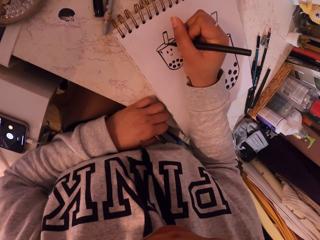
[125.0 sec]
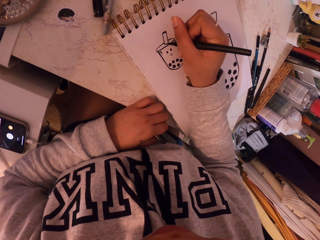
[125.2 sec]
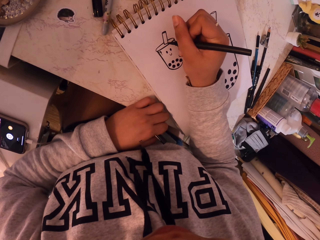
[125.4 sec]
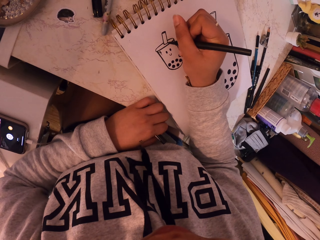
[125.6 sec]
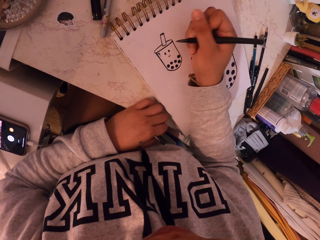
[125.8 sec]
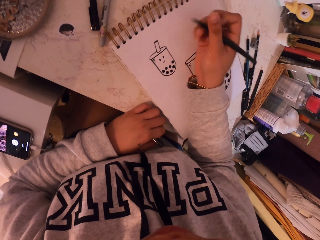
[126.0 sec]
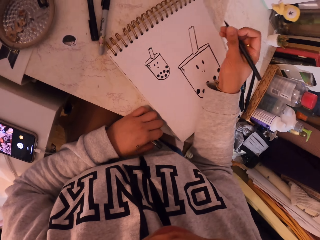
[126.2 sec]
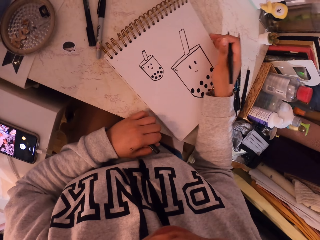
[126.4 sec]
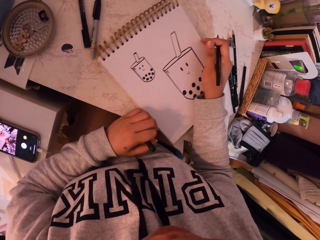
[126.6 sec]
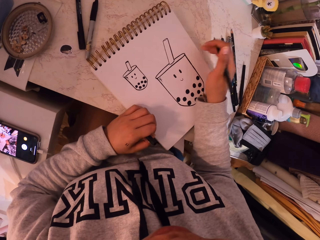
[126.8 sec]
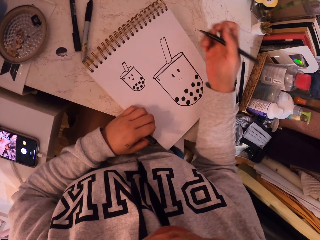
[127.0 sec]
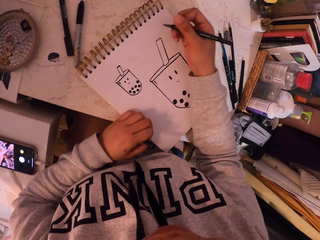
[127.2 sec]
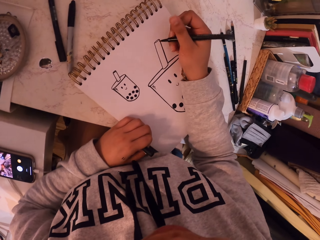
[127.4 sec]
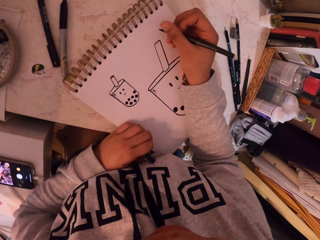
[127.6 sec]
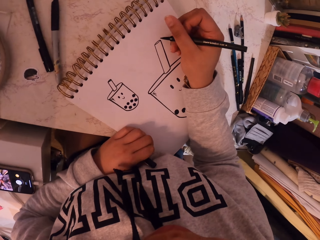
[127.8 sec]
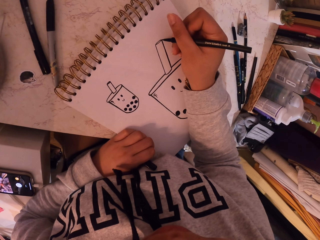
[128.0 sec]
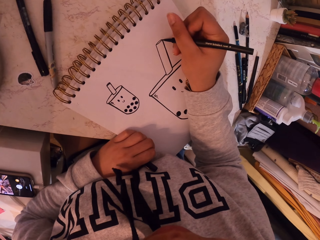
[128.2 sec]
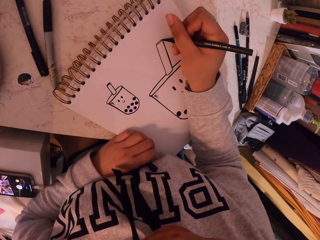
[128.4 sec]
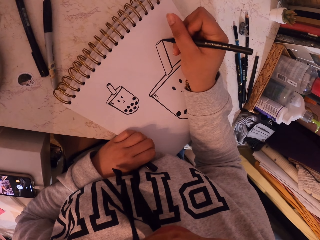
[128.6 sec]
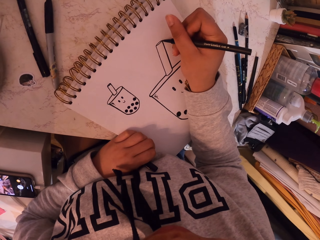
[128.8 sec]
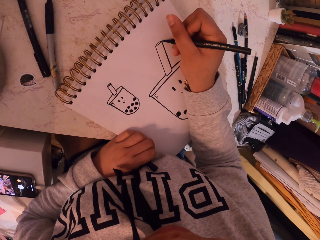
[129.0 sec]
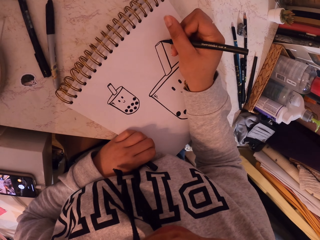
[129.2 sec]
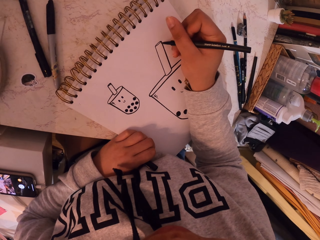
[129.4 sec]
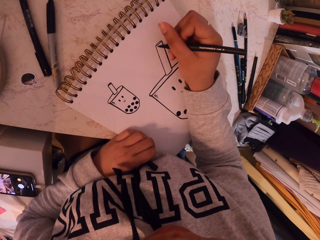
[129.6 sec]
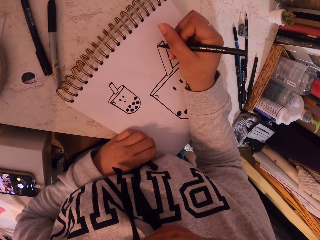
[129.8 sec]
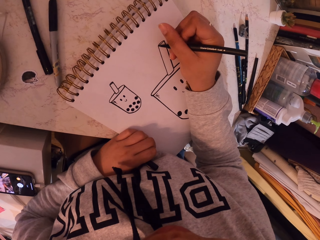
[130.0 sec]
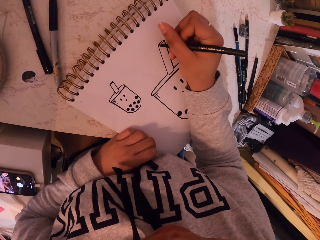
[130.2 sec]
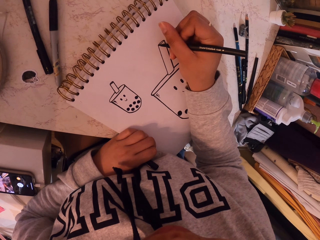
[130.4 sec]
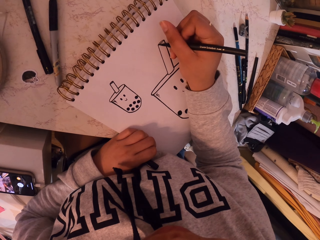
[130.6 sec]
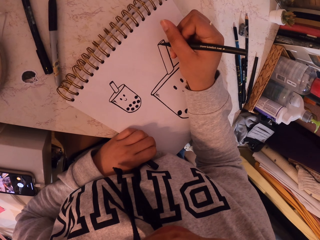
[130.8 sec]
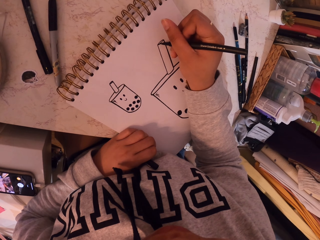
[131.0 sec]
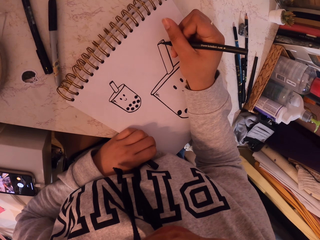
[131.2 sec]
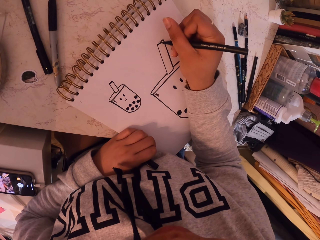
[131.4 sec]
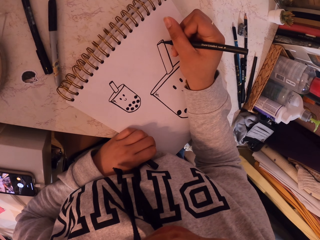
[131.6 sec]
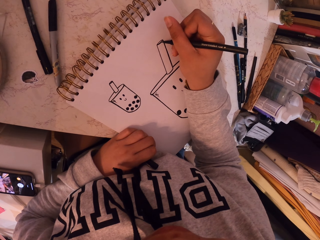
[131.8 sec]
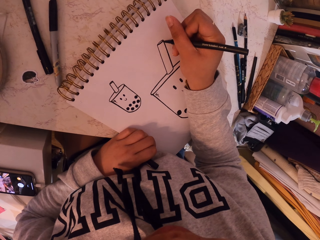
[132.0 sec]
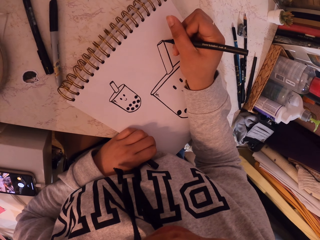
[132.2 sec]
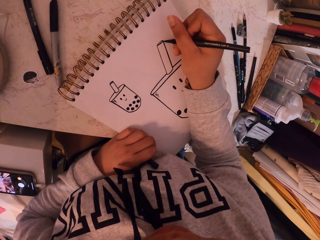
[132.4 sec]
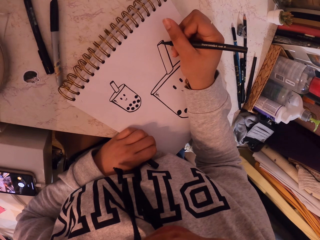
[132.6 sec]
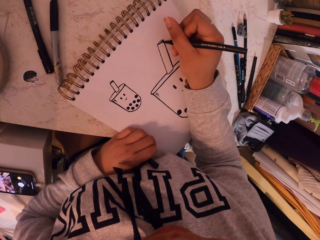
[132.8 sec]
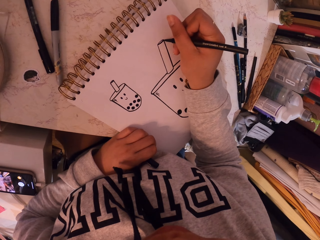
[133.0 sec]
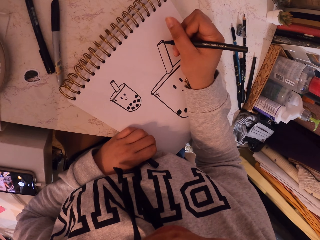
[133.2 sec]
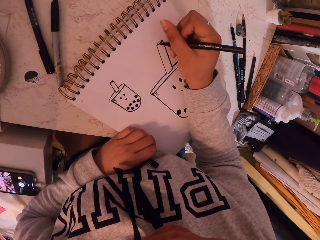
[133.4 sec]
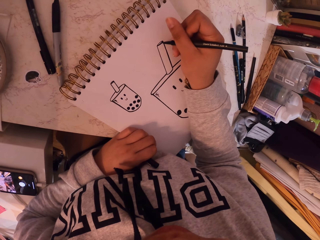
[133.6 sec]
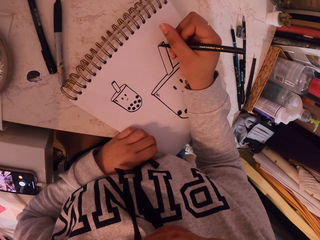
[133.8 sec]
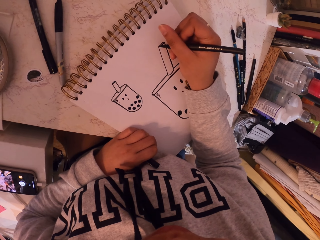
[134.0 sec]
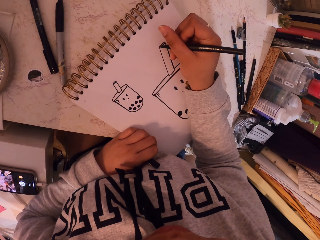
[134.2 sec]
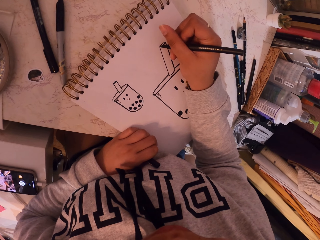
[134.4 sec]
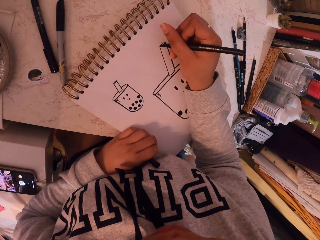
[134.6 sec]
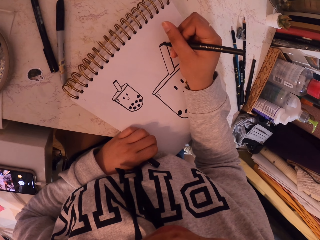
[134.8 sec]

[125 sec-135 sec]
The camera wearer moves a book on a table. They draw the second picture in the book.

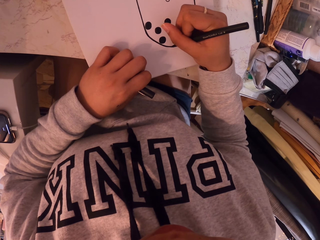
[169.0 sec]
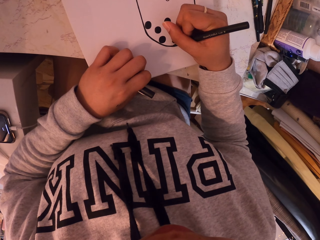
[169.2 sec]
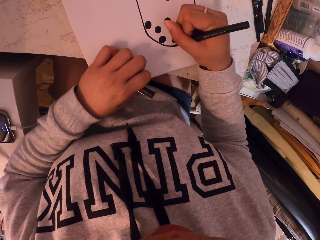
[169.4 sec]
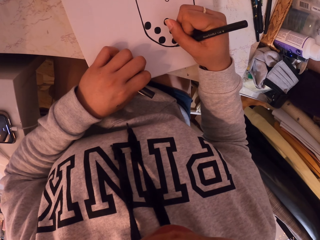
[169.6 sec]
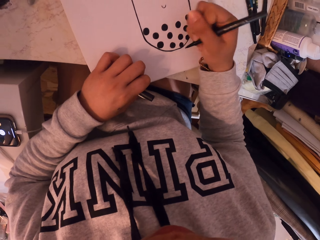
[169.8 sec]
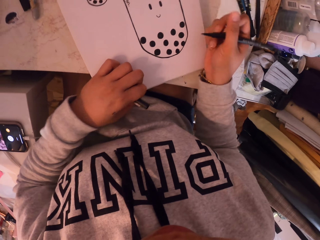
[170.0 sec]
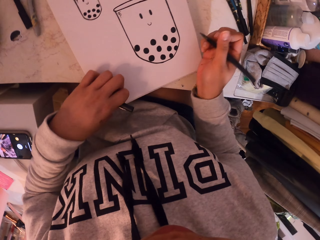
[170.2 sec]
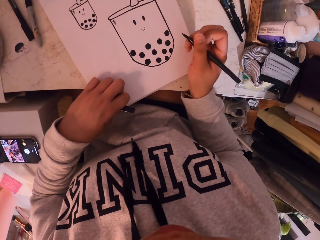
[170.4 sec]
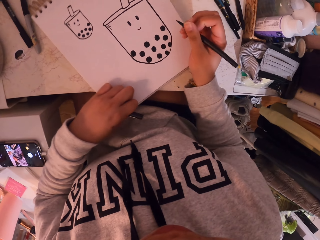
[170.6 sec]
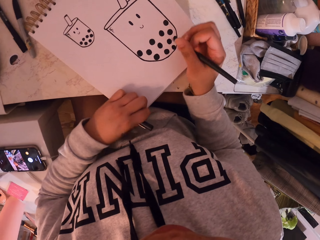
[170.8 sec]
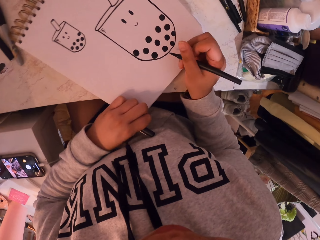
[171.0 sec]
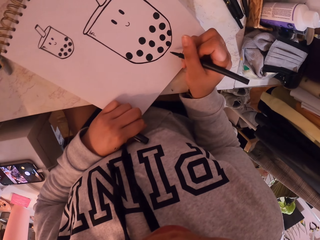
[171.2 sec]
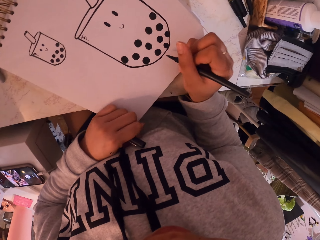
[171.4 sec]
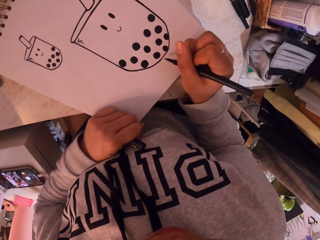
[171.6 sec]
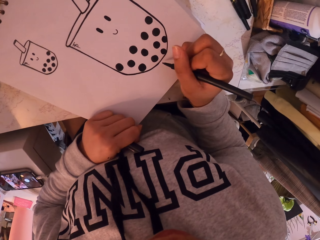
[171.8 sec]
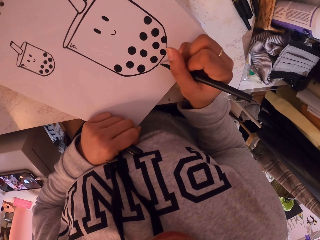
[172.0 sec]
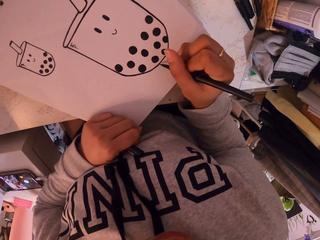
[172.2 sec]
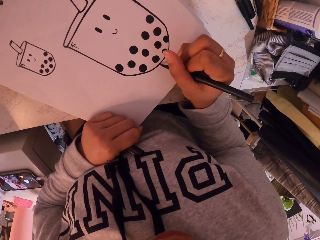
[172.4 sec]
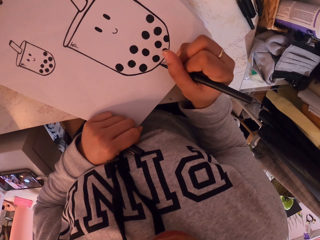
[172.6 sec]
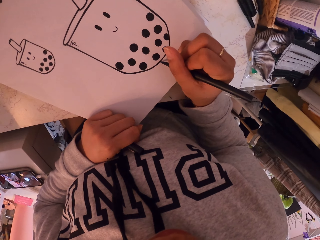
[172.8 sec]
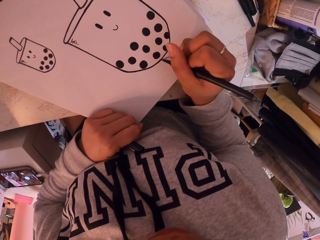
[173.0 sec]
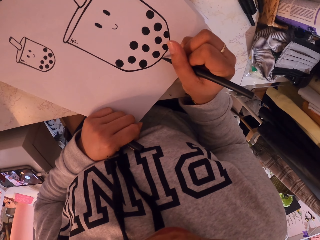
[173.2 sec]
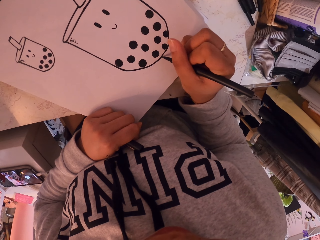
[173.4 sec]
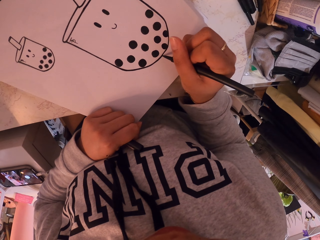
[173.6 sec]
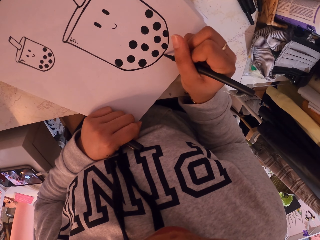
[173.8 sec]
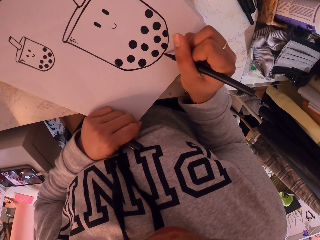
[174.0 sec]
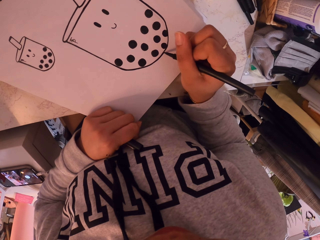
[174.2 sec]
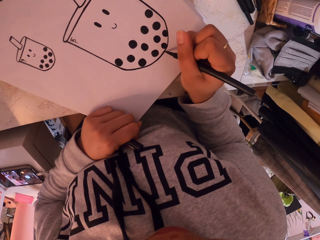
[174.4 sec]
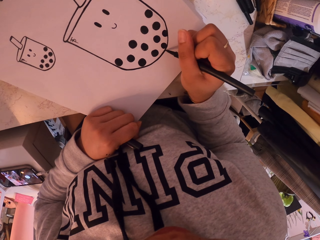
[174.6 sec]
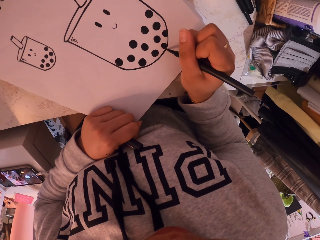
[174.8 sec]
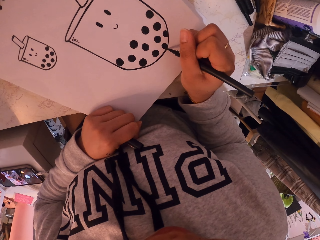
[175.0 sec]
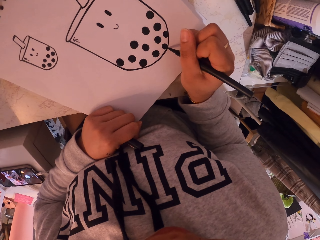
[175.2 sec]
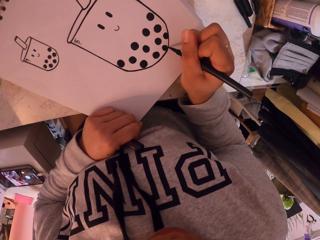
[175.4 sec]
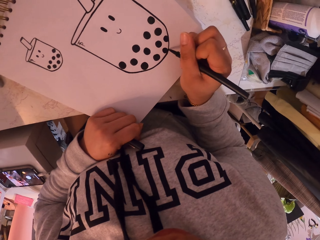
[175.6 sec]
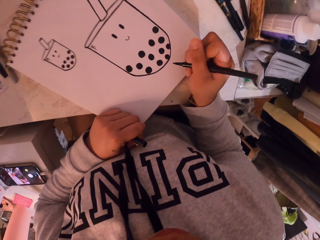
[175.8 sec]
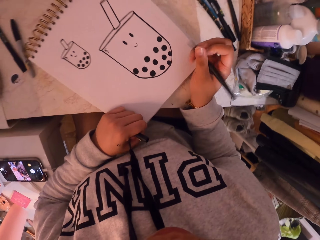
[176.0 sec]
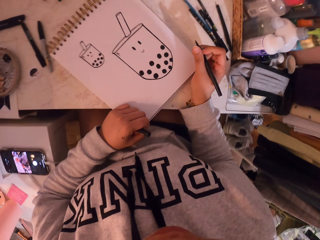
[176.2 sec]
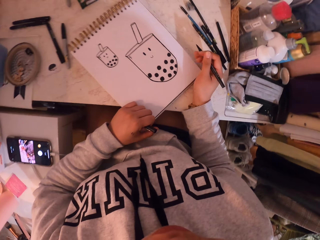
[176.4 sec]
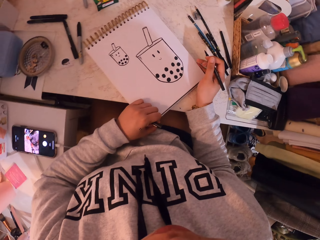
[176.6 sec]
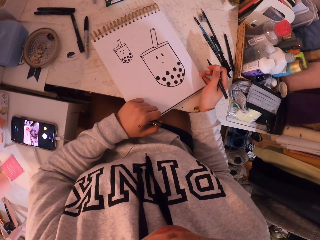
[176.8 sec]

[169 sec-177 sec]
The camera wearer turns a book on a table. They draw the second picture in the book.

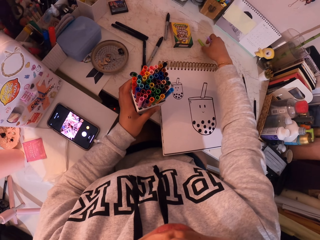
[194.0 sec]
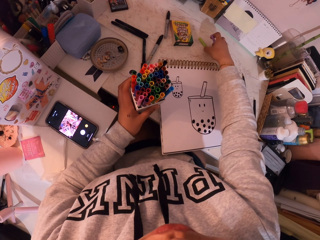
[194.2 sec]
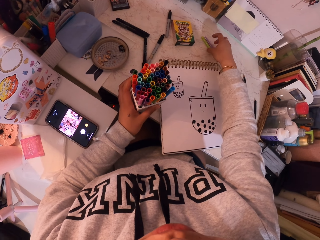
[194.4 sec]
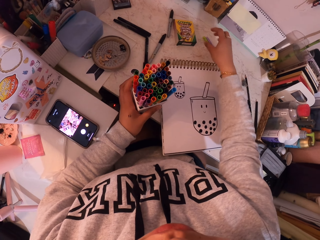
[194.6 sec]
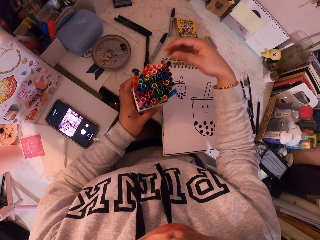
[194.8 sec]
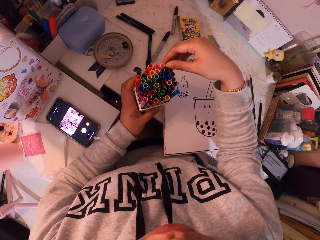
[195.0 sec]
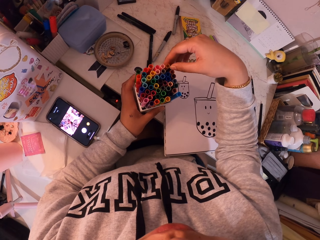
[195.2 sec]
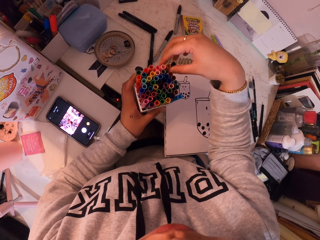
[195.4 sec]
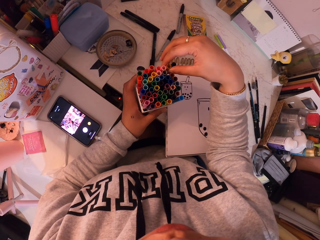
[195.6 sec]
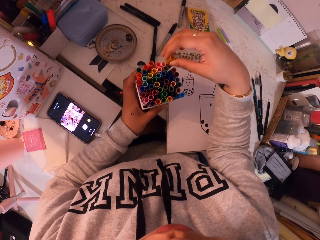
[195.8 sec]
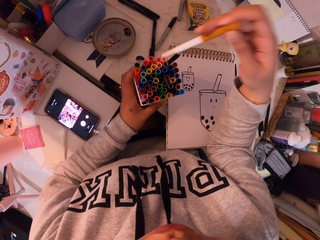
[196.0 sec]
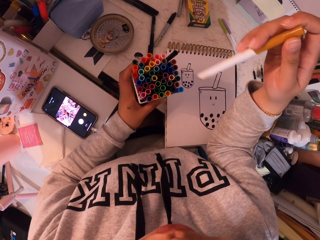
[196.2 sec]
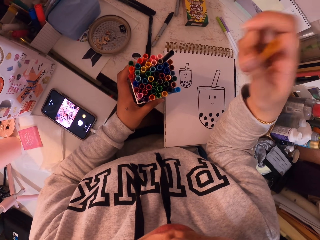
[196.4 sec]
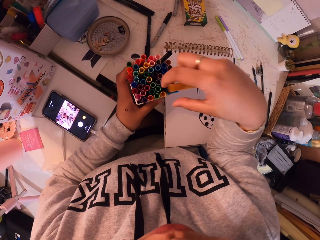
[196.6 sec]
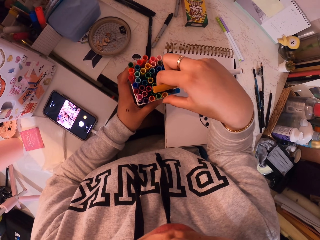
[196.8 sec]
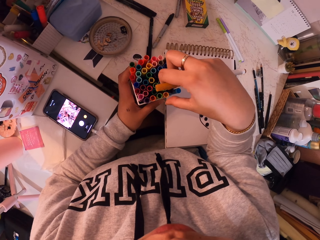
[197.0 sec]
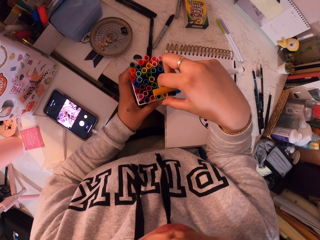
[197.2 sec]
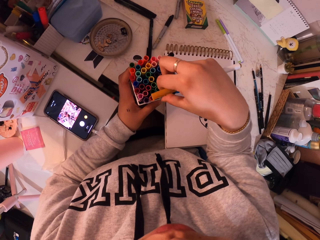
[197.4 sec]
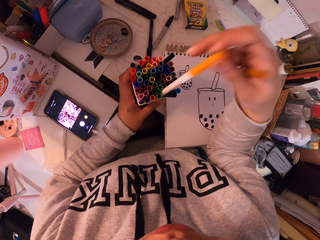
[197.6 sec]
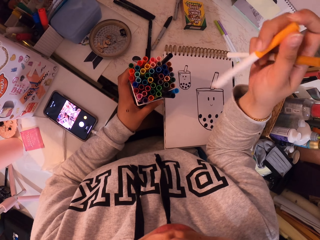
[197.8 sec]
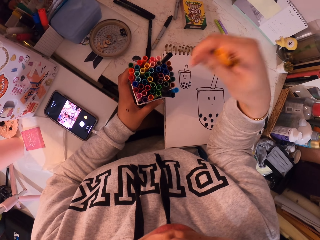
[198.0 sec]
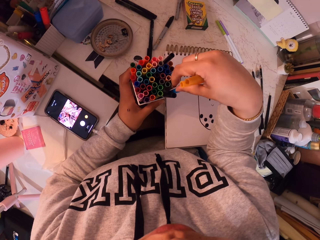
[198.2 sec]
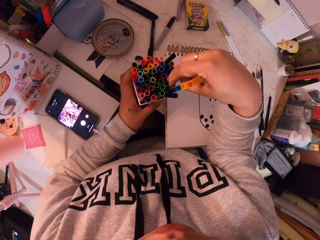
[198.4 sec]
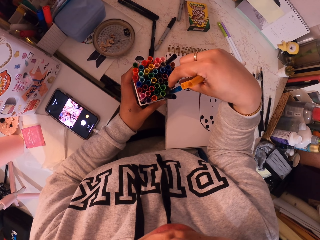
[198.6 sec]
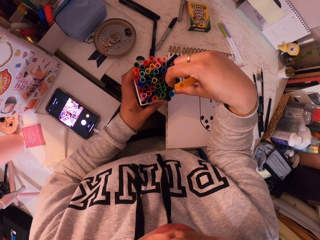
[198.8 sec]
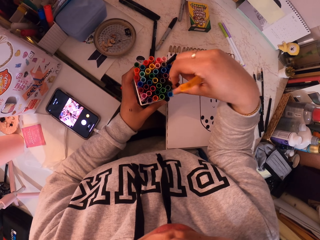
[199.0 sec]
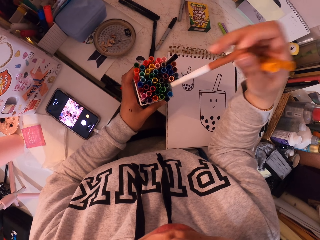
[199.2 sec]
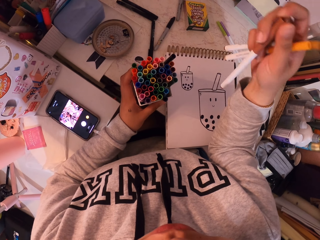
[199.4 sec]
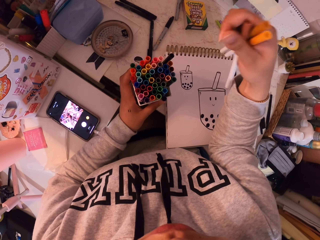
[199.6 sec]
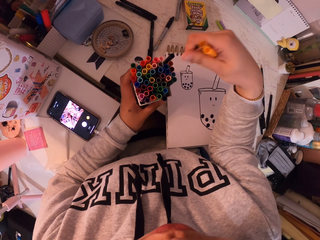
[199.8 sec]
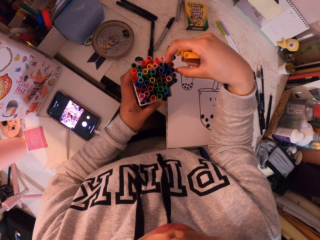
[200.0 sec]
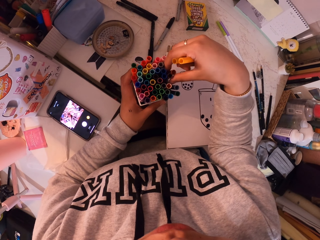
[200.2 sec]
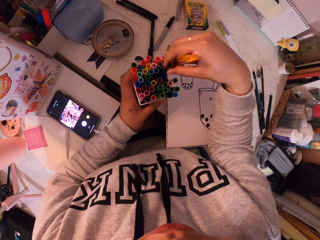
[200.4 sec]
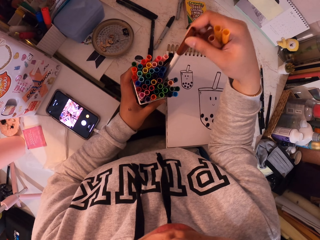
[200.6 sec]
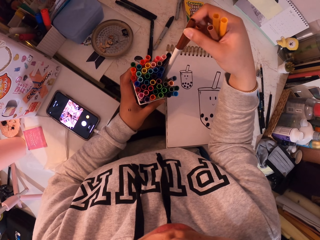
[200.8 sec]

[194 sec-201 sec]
The camera wearer puts something down. They pick up a pen in a box. They remove something. They pick up the pen in the box again, repeatedly.
